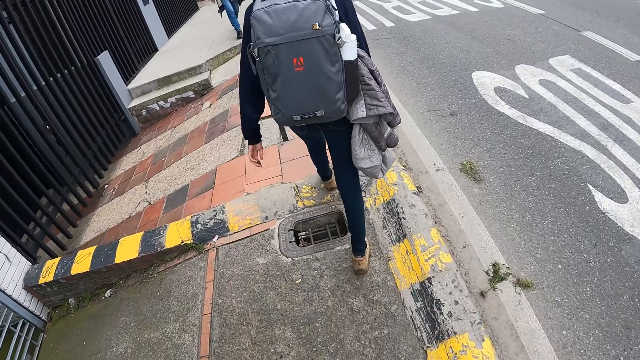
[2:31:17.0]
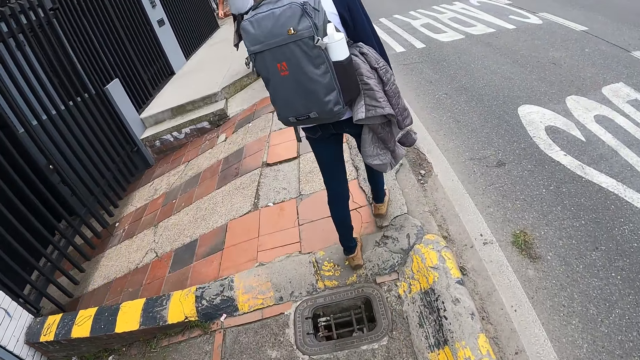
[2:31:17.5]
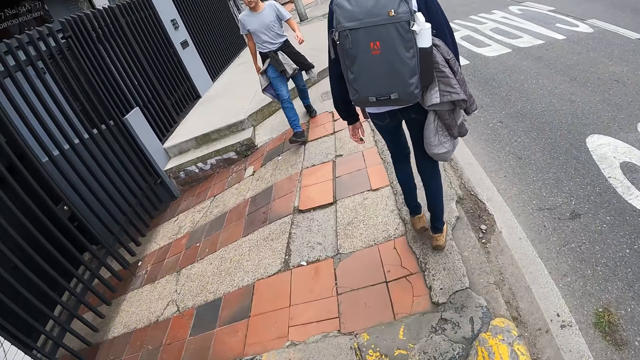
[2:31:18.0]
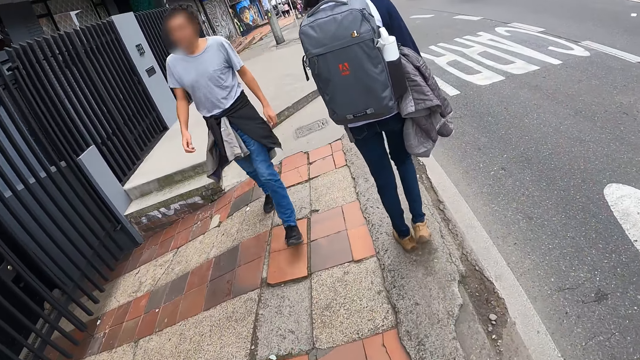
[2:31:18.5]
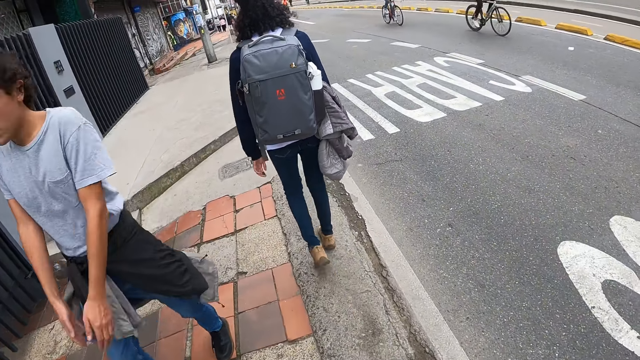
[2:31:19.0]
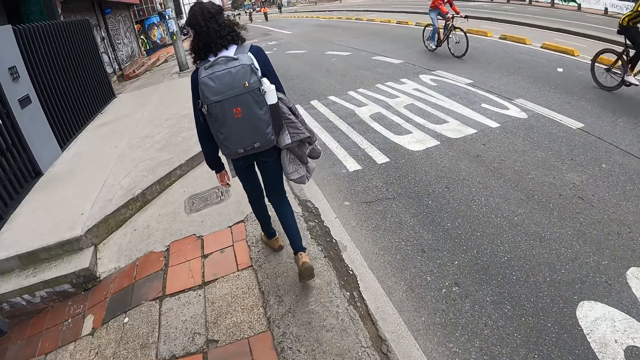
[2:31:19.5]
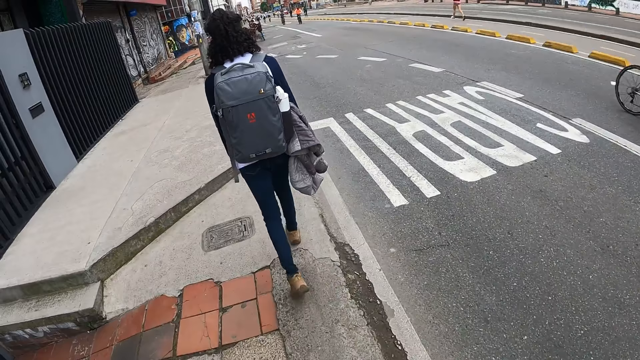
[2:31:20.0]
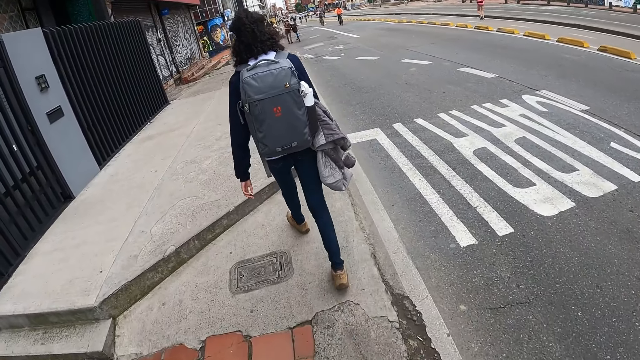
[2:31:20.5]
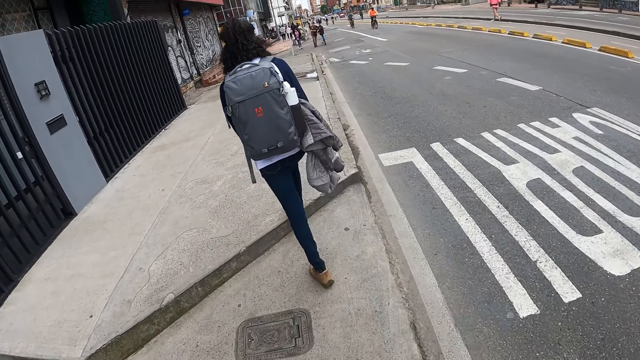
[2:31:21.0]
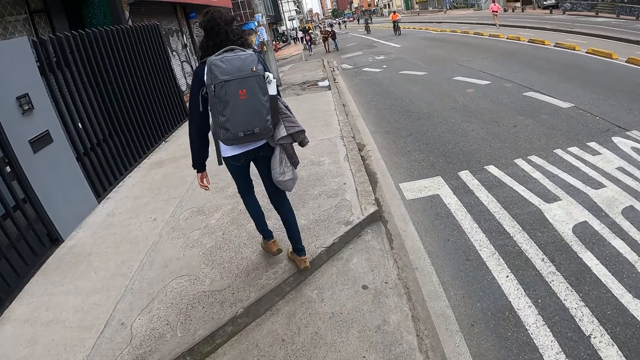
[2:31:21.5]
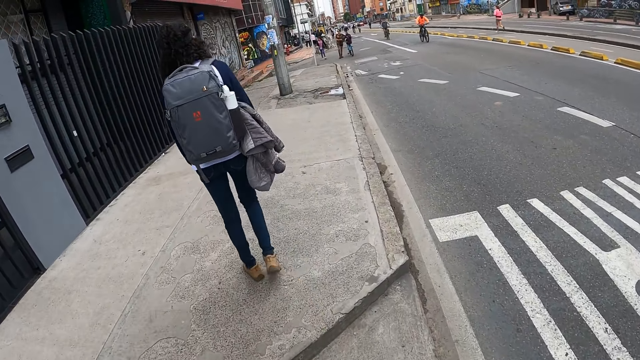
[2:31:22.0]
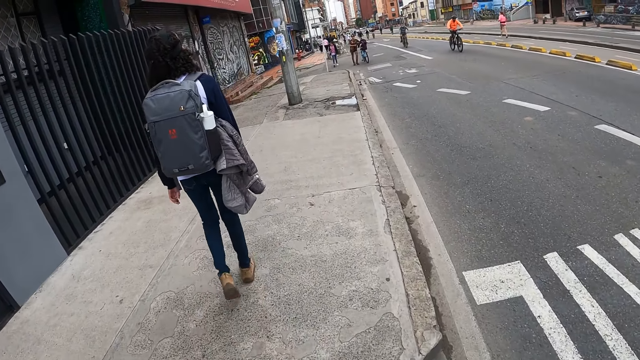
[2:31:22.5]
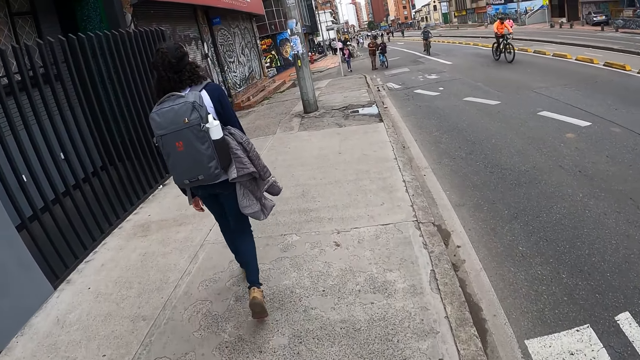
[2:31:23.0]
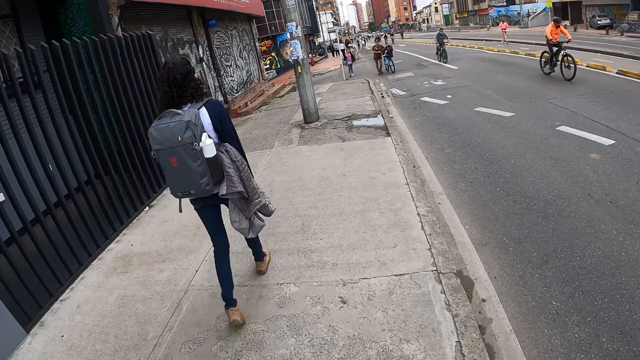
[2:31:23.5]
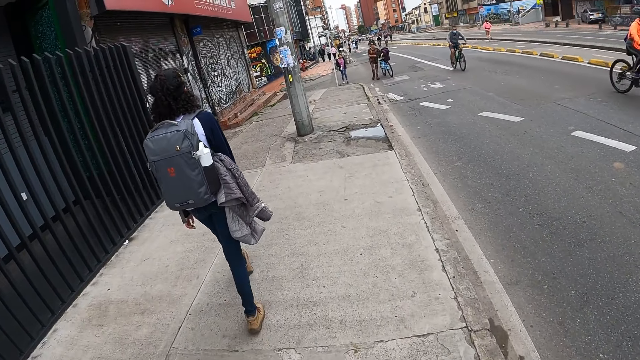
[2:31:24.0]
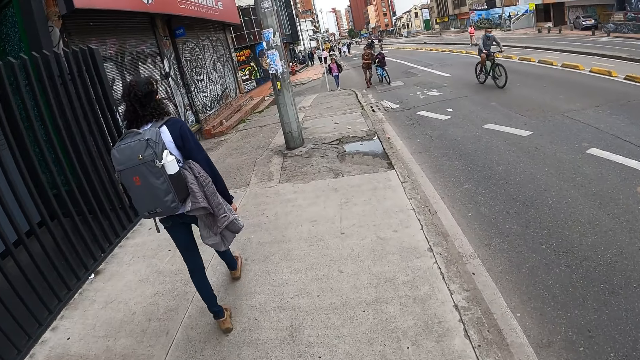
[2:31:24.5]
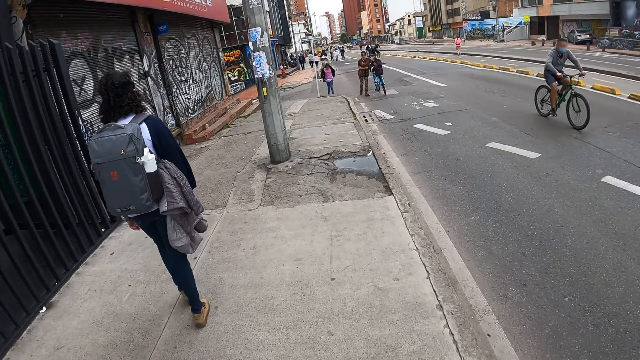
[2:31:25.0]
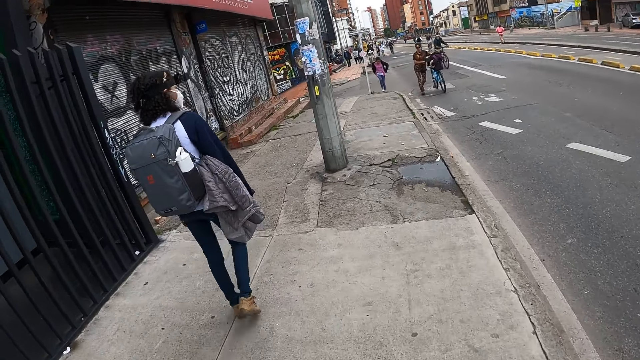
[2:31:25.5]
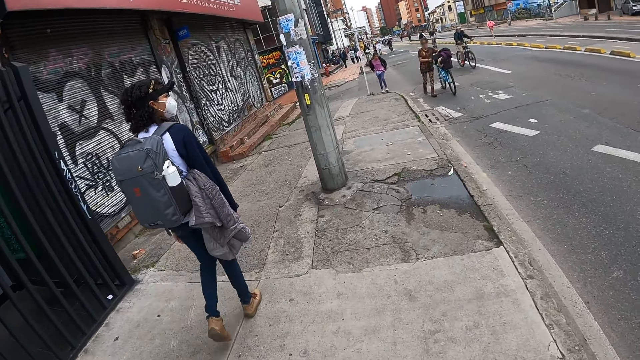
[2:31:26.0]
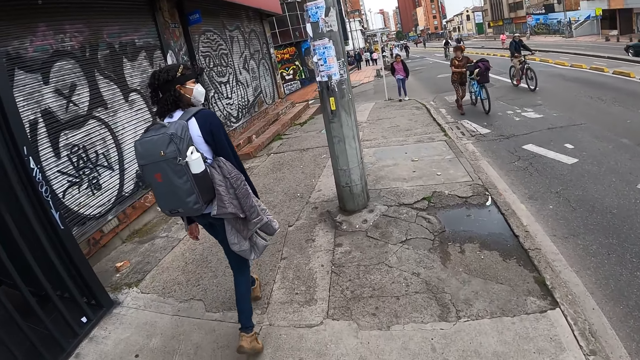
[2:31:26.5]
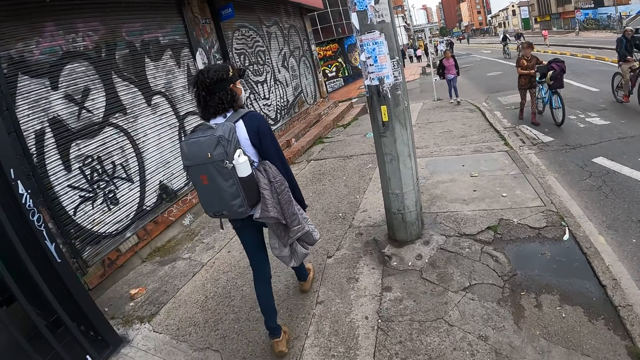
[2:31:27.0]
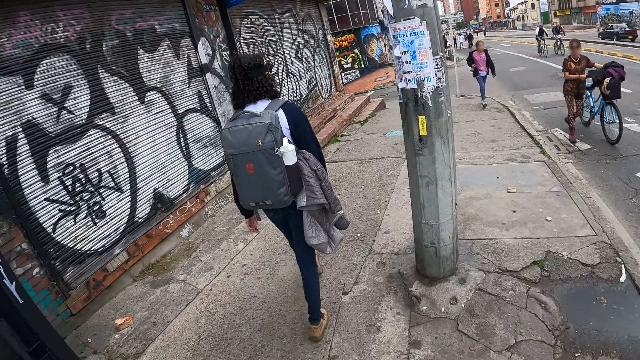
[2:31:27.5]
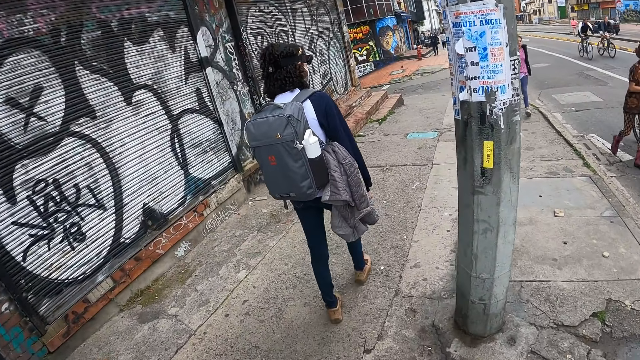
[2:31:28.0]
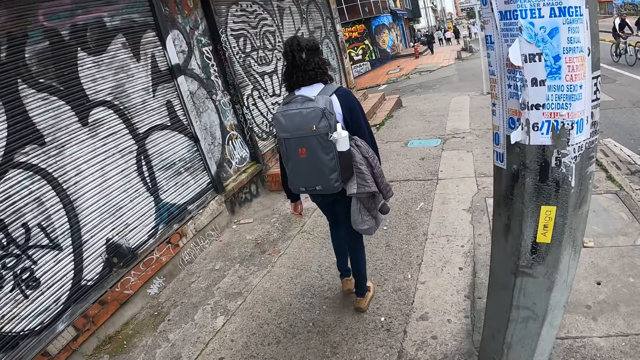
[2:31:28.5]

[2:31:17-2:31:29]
A man walks. A woman walks.

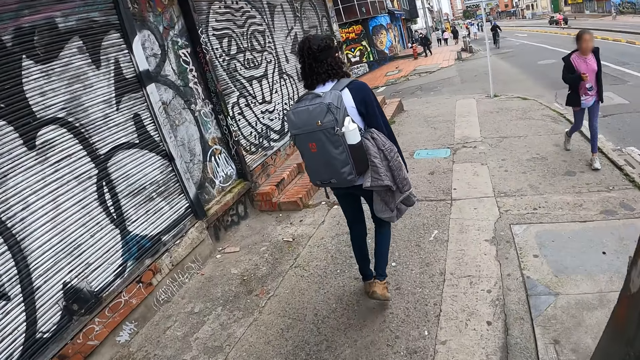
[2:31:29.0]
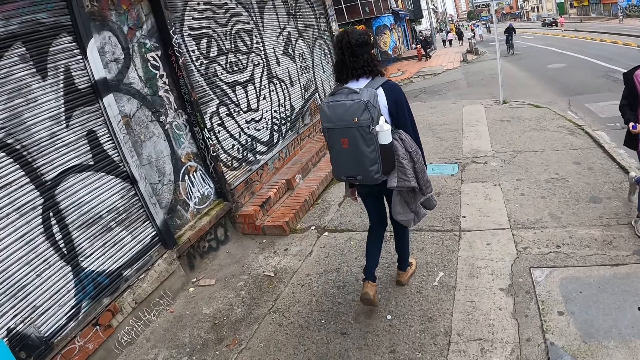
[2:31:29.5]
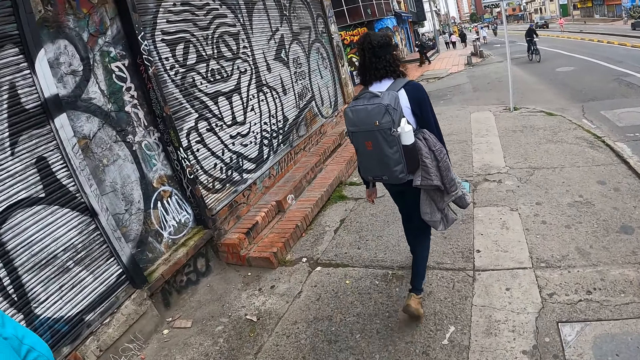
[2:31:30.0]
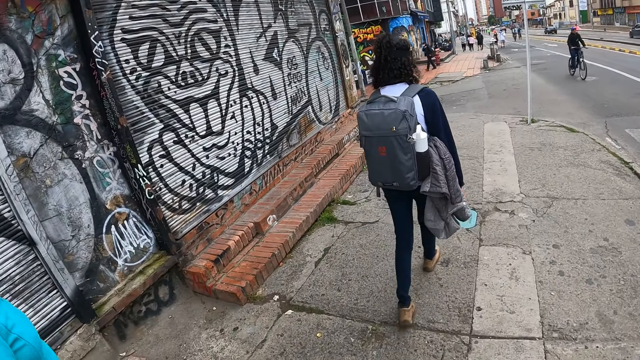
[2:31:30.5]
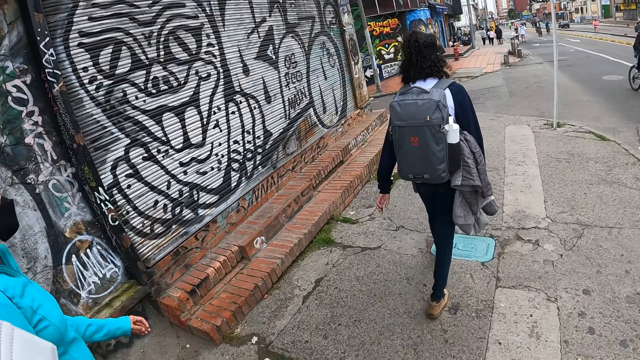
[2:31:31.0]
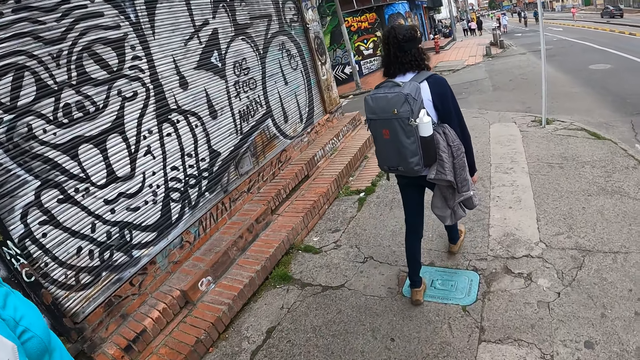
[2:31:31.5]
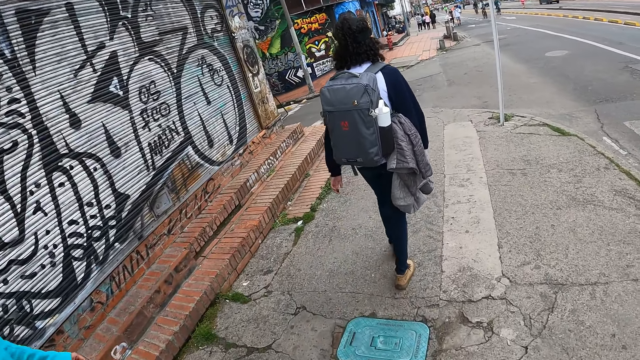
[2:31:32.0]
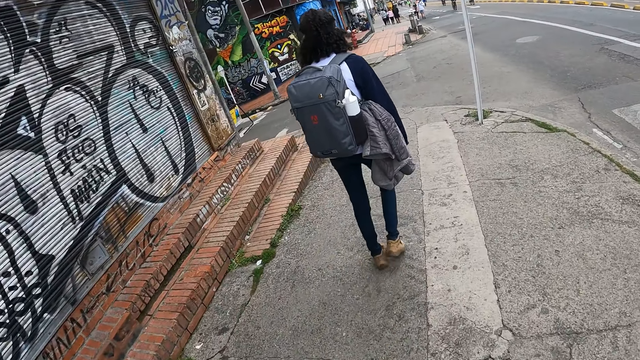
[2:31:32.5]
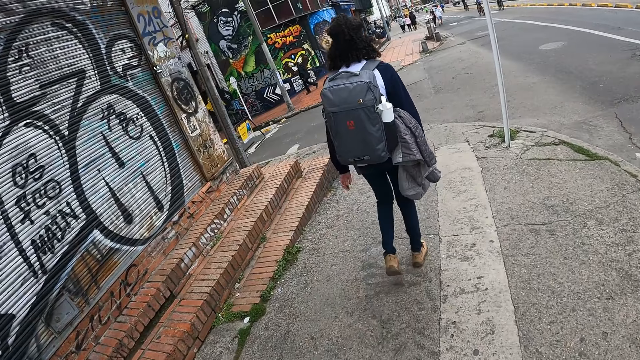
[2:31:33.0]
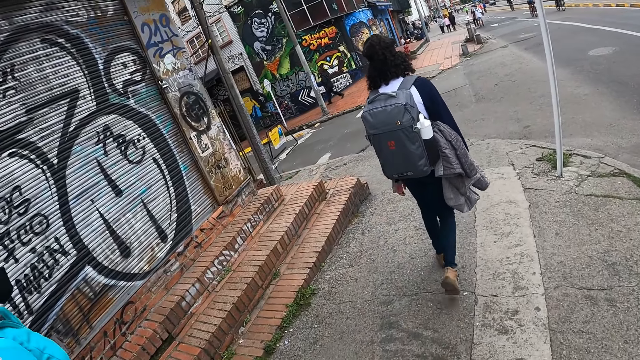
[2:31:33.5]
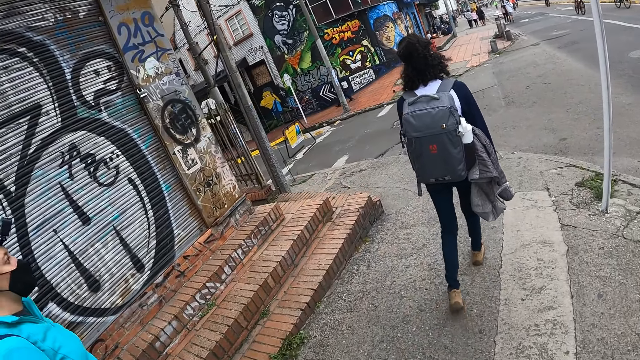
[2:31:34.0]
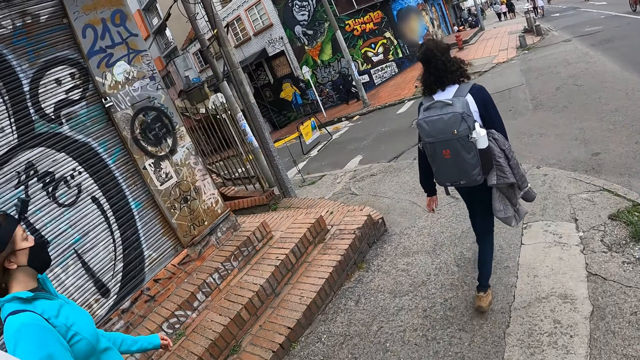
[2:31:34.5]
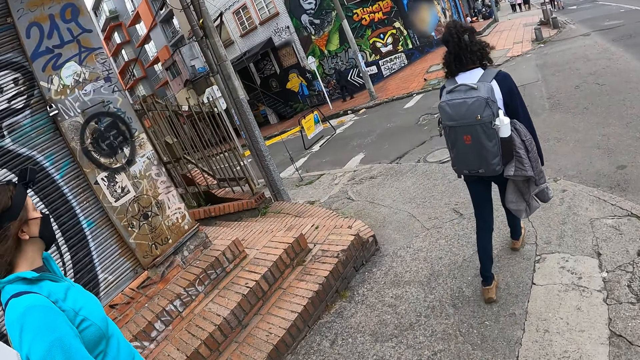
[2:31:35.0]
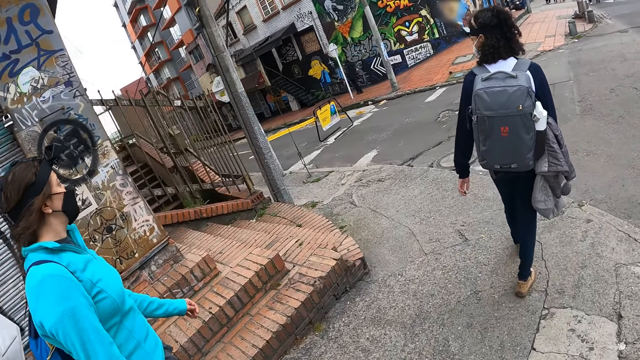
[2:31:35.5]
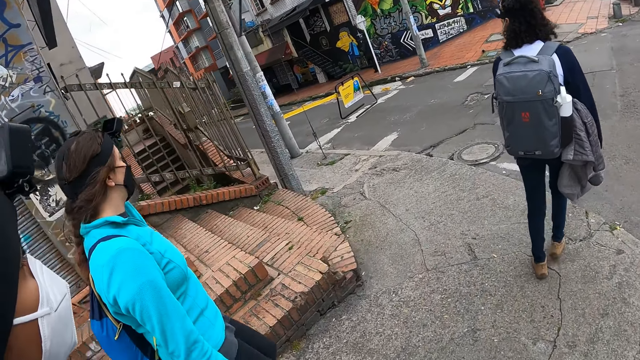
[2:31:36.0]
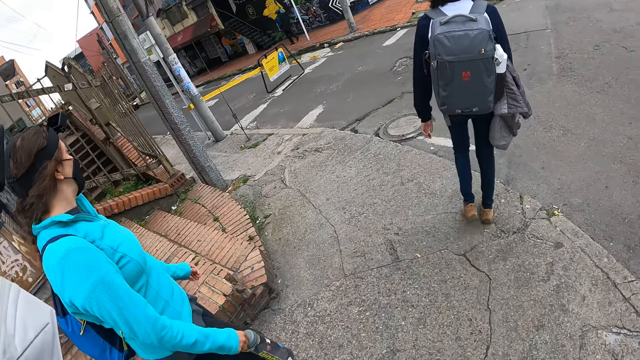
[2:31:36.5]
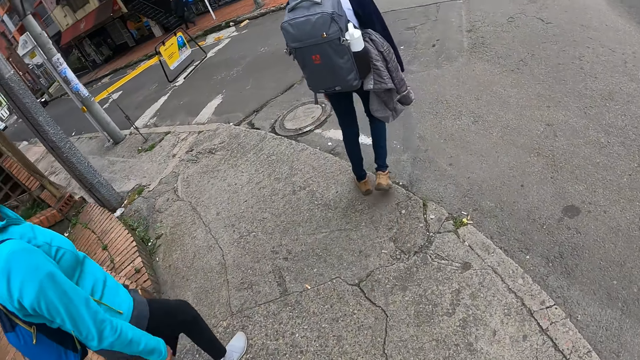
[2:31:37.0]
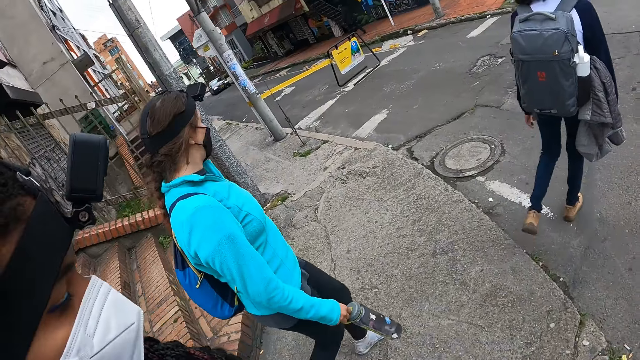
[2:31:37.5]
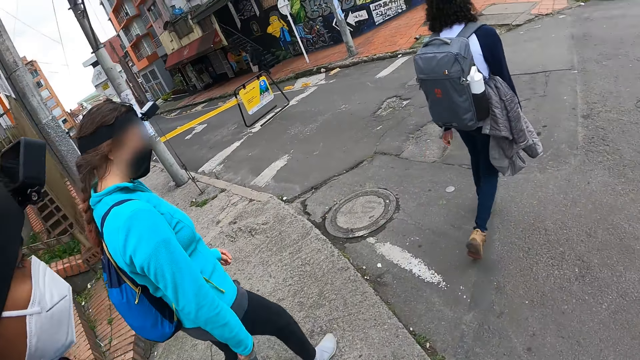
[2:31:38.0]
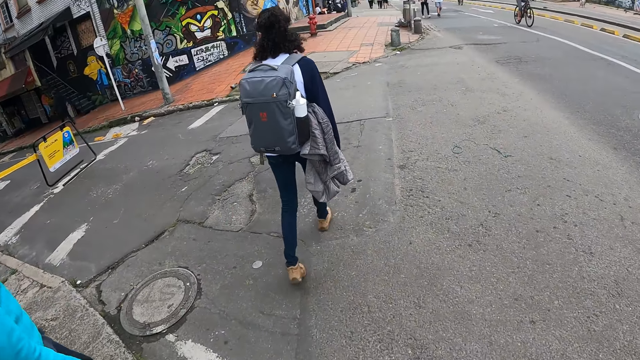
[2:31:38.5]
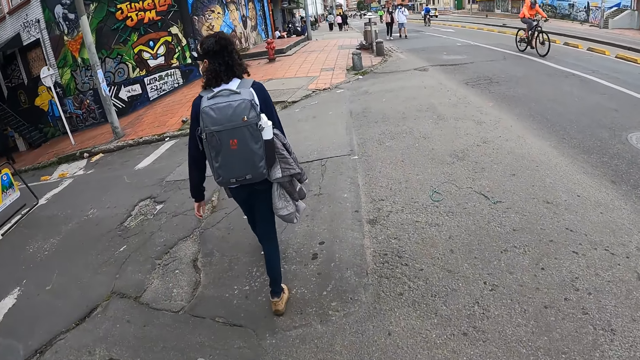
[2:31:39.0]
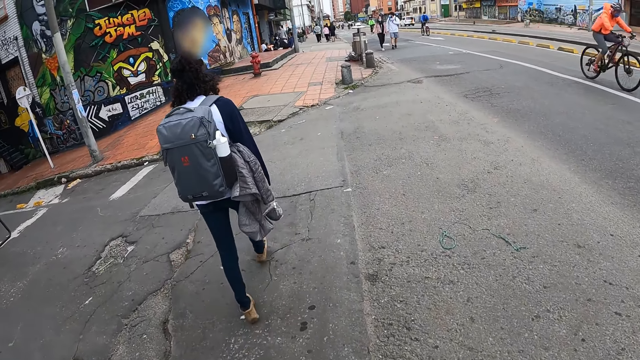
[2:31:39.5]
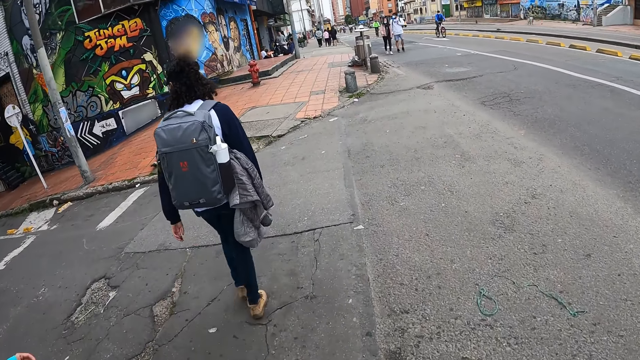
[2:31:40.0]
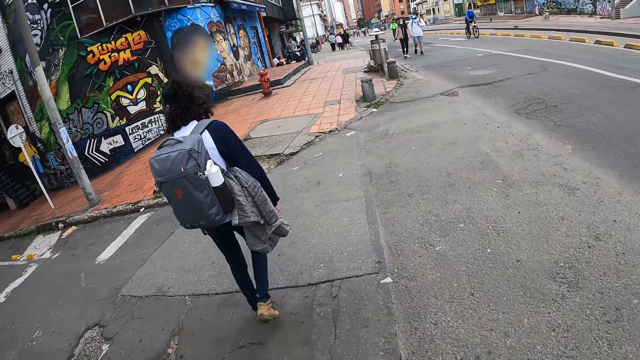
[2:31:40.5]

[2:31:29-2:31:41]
A woman walks. Another woman walks. The camera wearer crosses a road with the women. A third woman walks.
